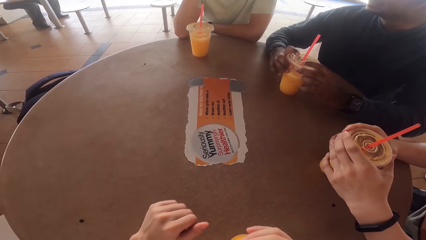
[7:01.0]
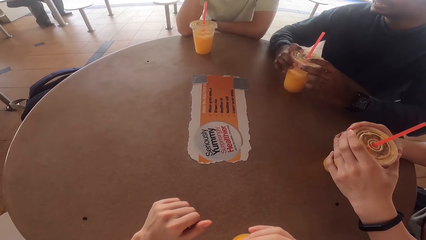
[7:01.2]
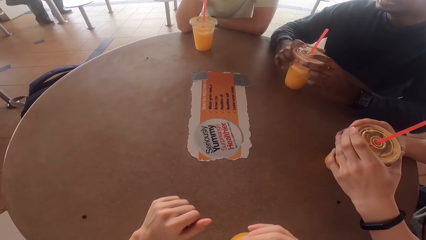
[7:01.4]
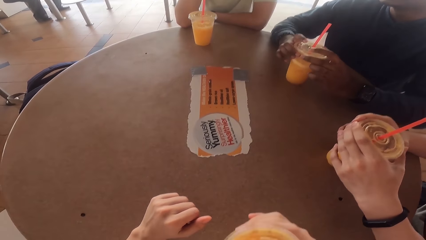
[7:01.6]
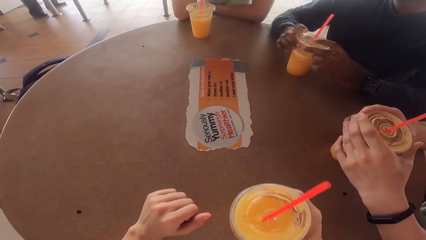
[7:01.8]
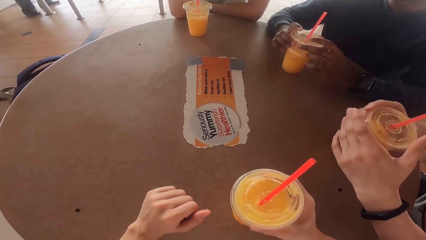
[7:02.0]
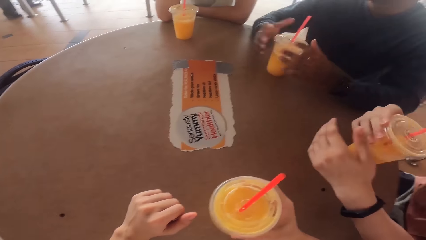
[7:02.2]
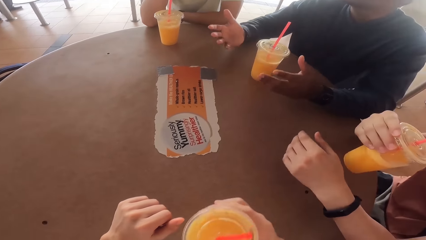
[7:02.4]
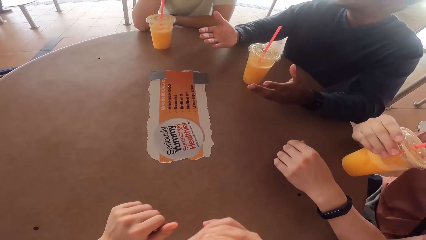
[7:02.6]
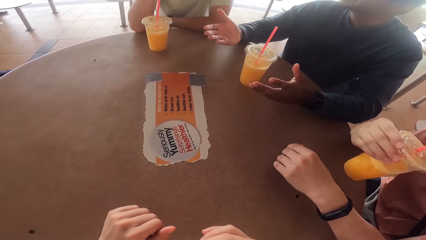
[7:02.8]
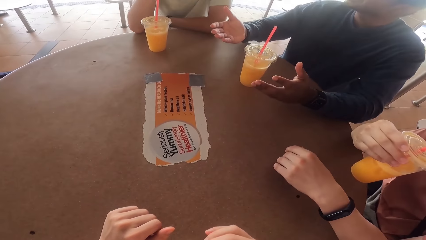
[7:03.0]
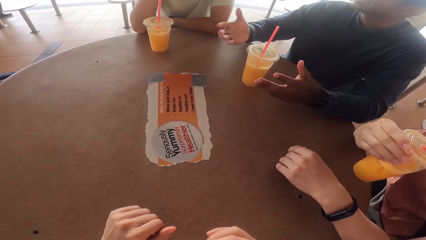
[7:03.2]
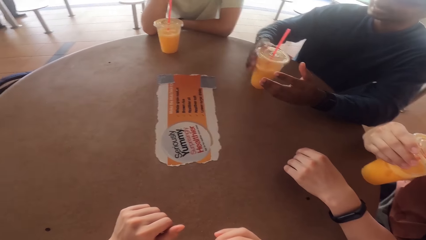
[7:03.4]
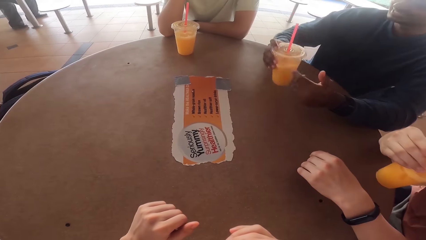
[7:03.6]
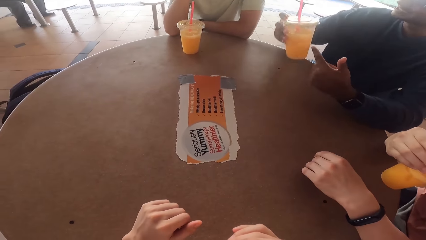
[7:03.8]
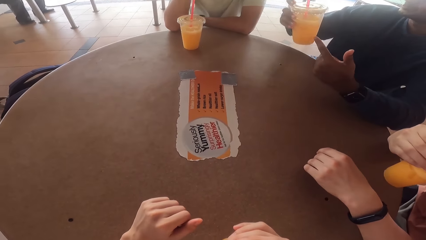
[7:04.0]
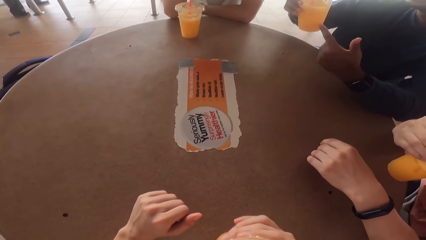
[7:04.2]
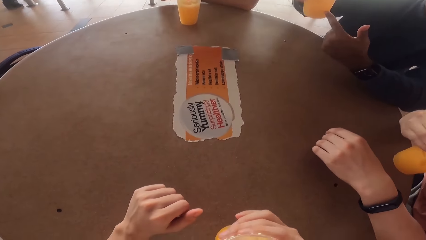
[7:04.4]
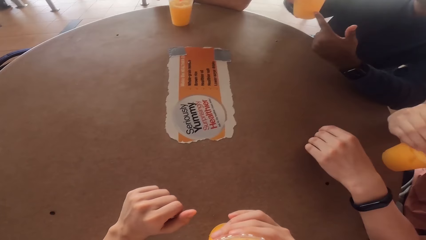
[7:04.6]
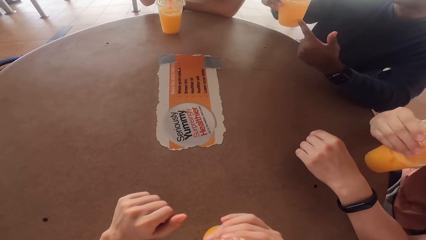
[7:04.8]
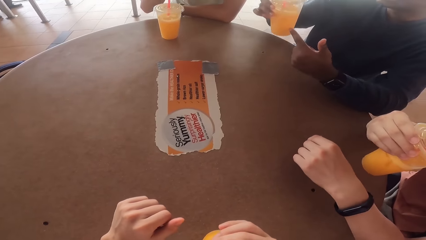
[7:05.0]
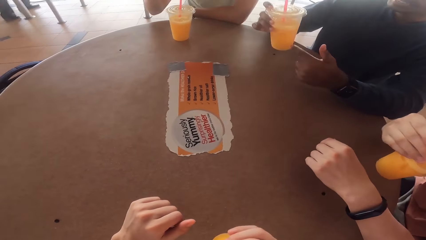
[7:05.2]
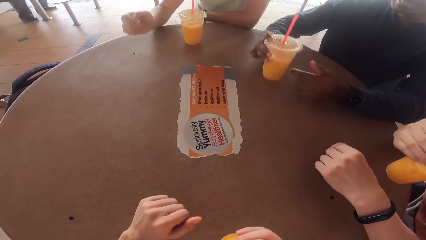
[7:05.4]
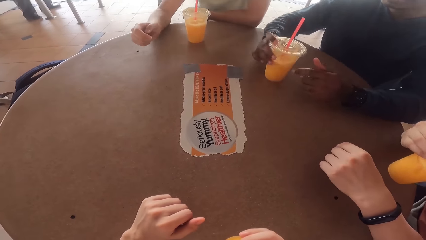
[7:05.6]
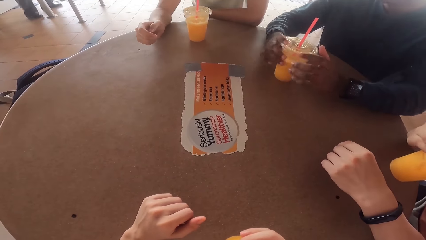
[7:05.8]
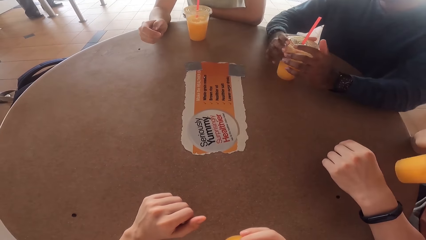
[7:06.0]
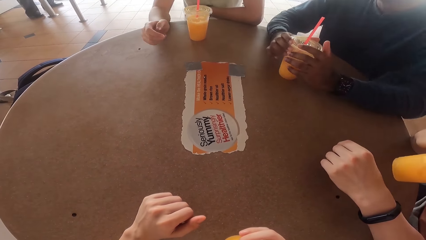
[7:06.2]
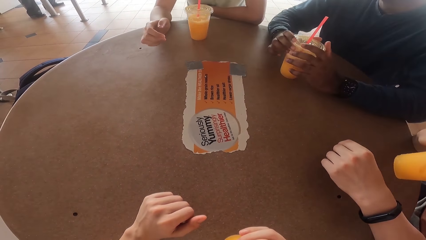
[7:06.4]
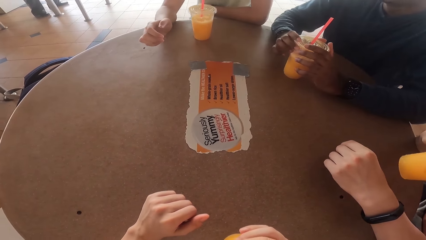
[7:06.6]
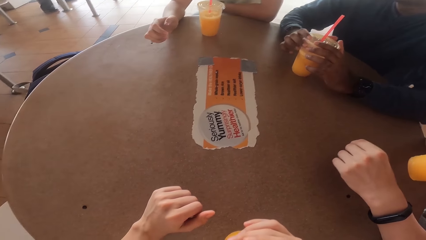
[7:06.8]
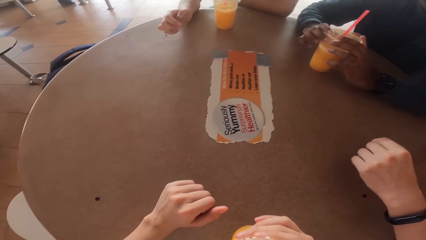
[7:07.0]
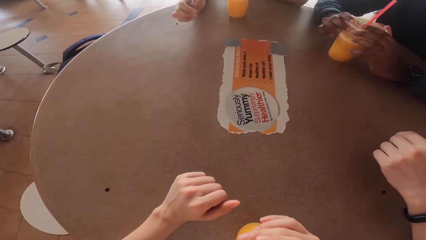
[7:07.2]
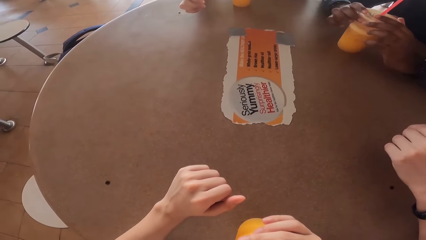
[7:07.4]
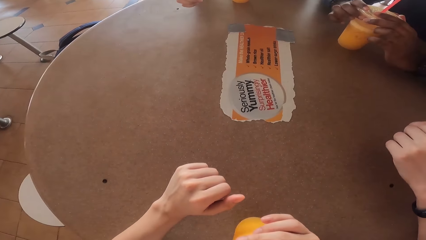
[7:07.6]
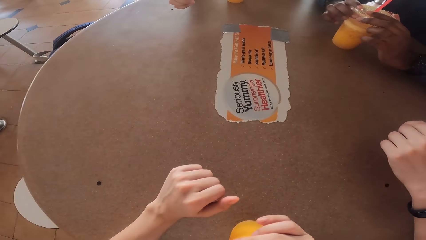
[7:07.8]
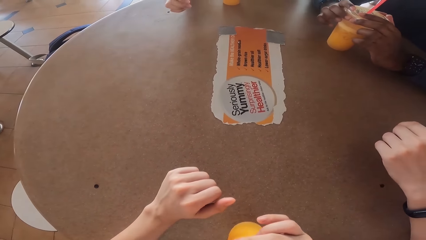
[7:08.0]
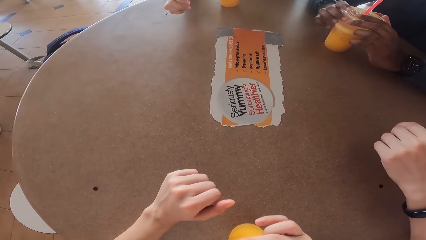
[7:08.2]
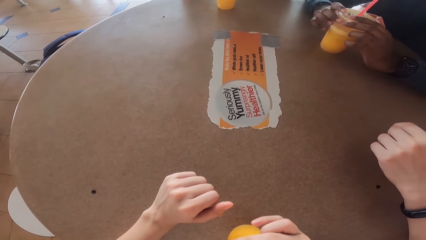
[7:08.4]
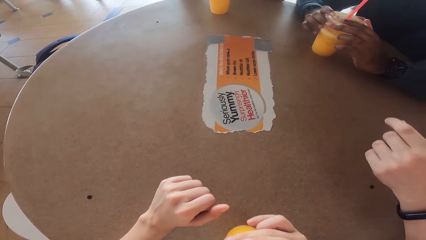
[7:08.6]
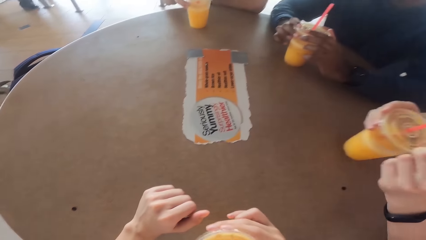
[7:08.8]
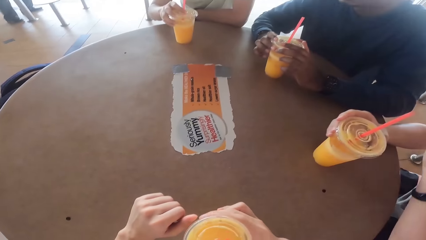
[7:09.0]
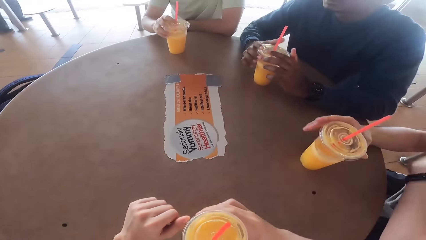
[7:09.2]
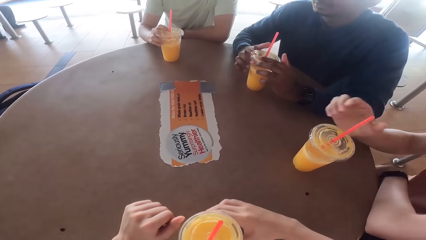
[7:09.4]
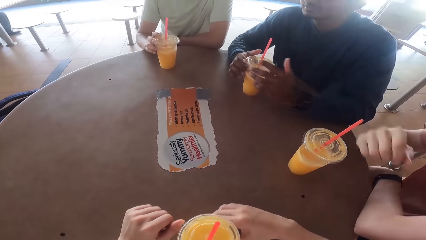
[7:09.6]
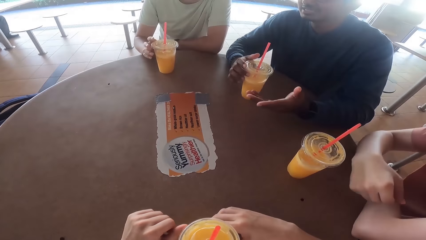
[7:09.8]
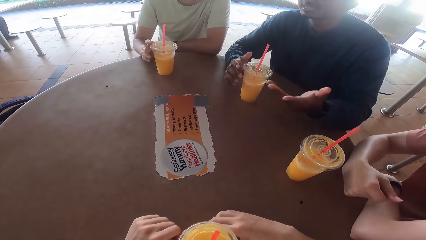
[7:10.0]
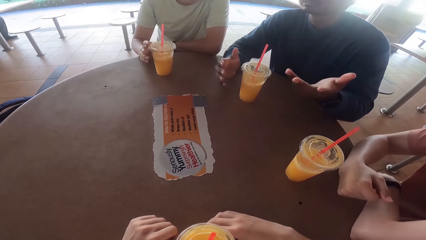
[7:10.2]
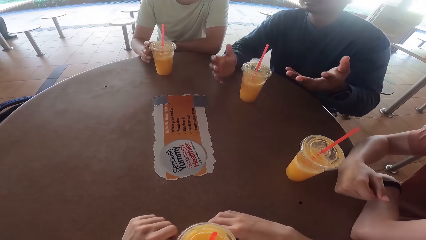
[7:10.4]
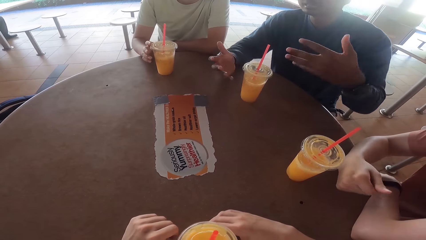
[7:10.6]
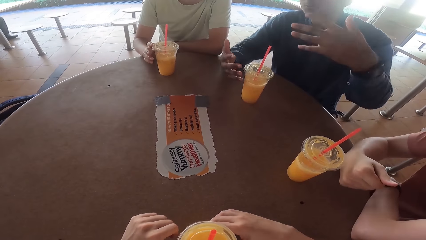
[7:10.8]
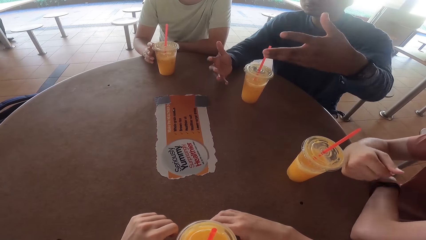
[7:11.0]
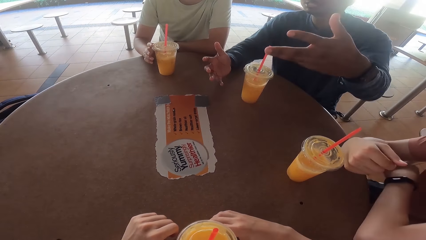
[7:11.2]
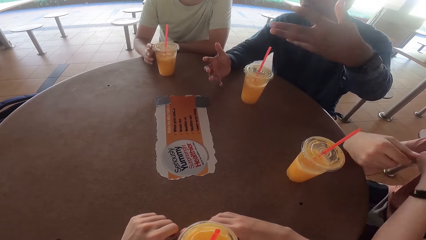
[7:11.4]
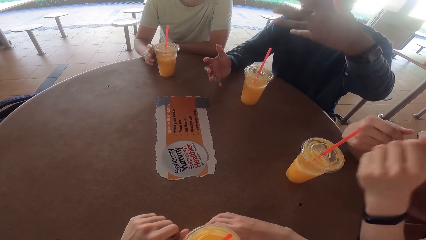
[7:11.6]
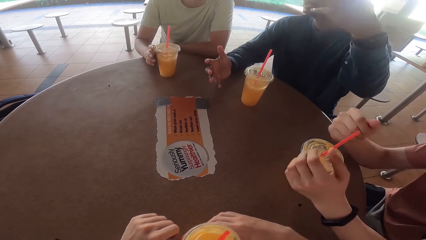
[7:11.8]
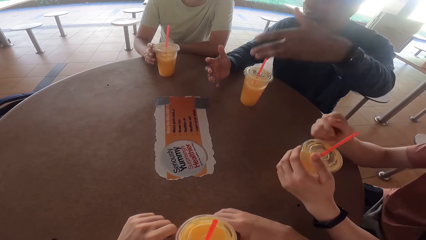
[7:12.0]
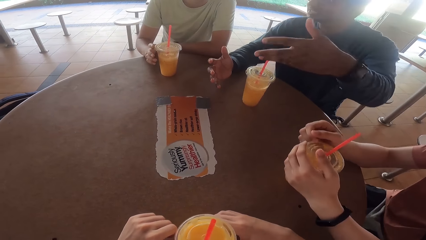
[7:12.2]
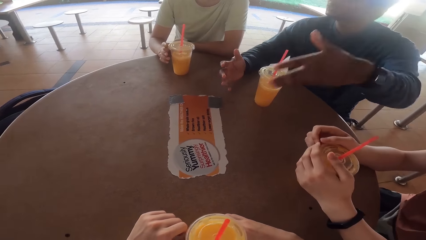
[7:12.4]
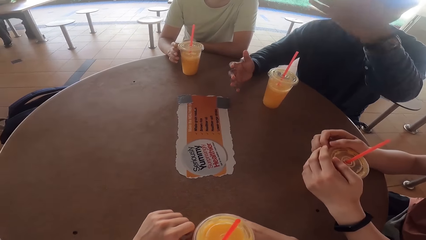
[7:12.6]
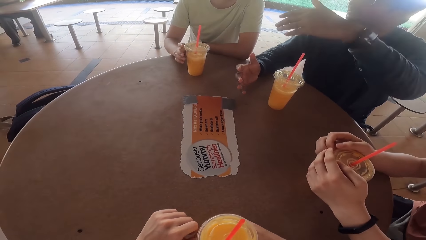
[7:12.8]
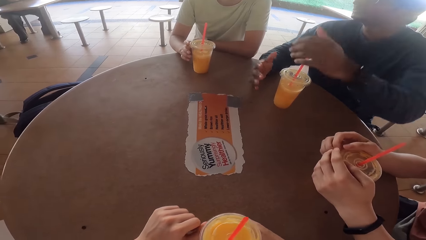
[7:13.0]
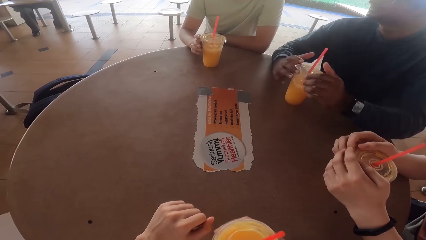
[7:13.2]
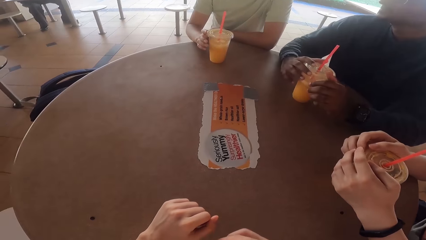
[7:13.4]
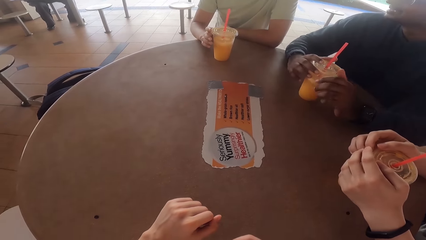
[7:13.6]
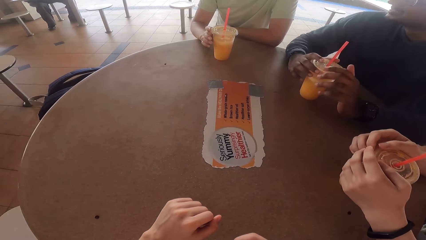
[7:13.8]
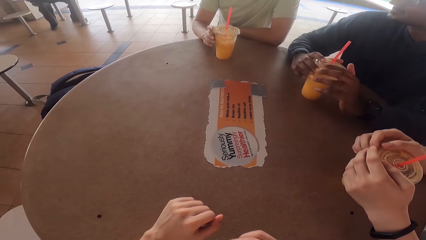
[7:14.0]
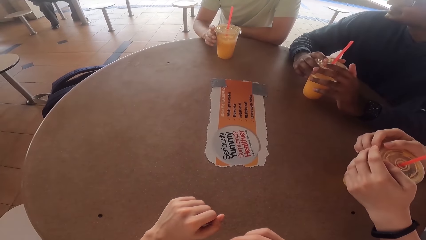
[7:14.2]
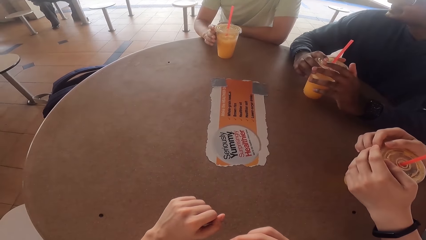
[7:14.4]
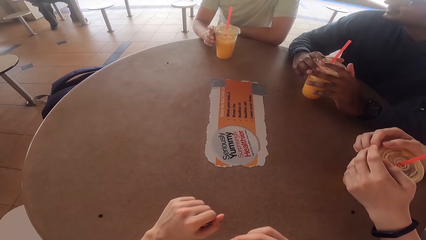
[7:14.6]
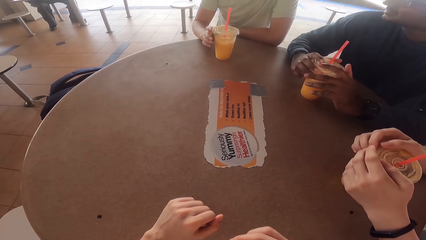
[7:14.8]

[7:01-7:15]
A person drinks the juice. Another person uses gestures to explain. The first person holds his cup with both hands. The other person holds his cup with both hands.

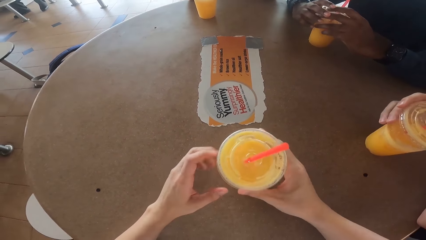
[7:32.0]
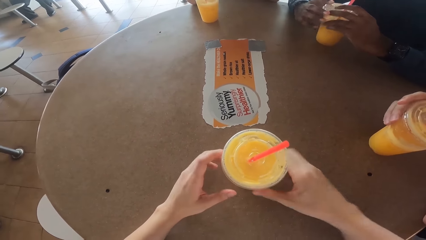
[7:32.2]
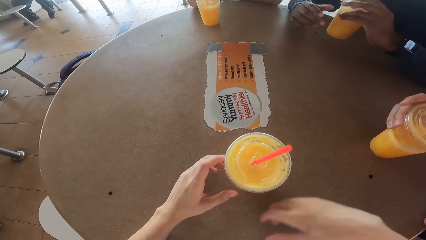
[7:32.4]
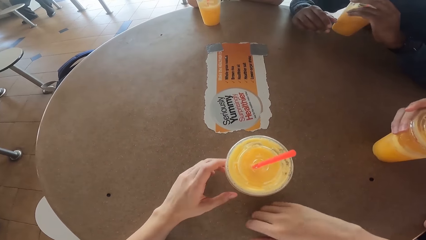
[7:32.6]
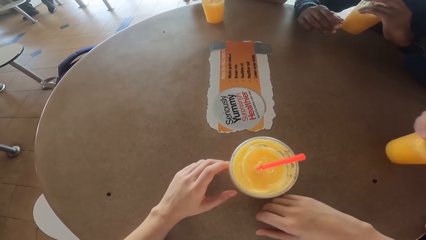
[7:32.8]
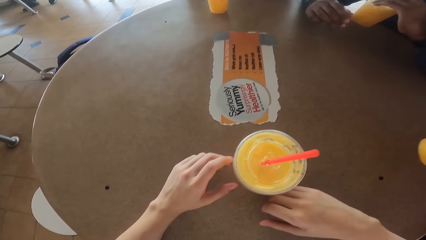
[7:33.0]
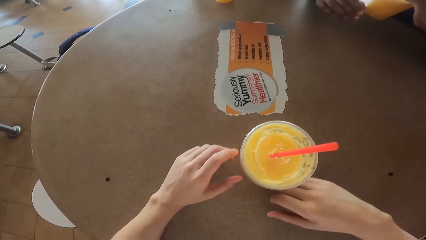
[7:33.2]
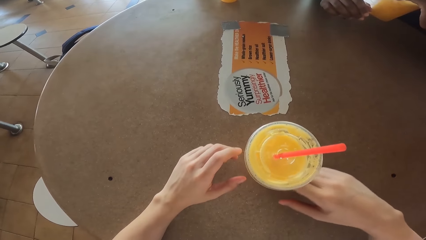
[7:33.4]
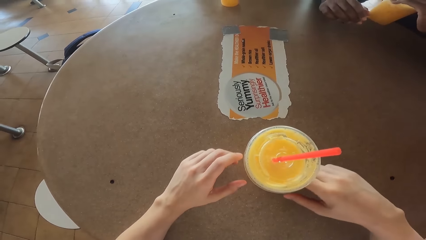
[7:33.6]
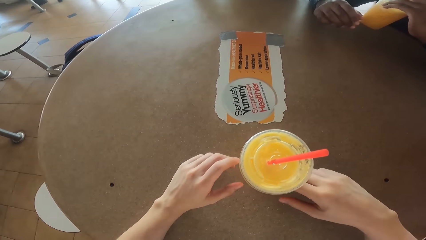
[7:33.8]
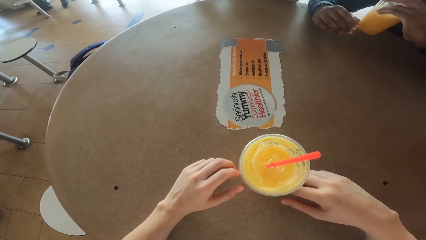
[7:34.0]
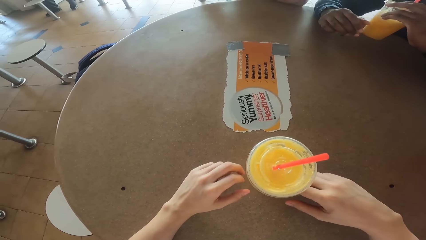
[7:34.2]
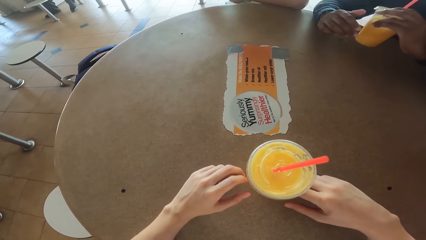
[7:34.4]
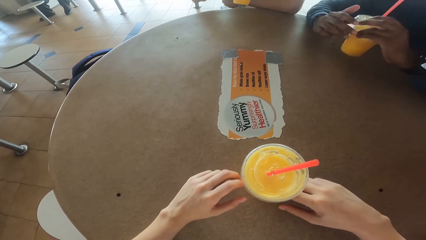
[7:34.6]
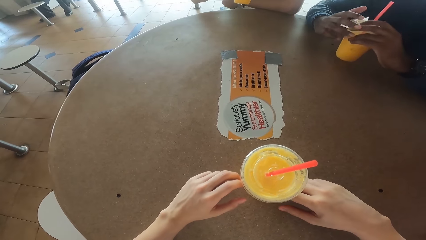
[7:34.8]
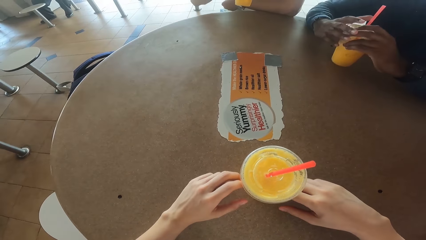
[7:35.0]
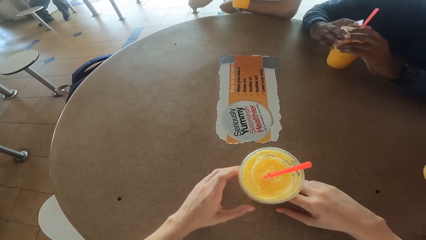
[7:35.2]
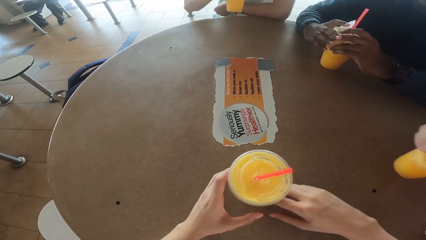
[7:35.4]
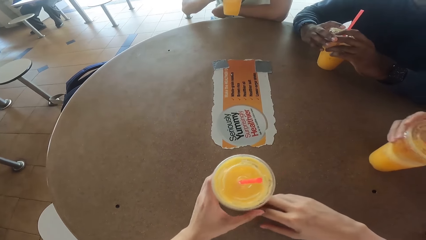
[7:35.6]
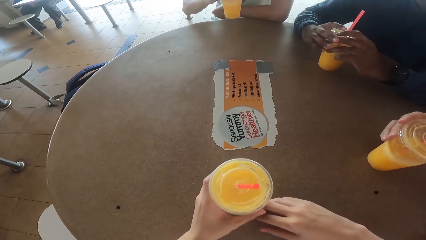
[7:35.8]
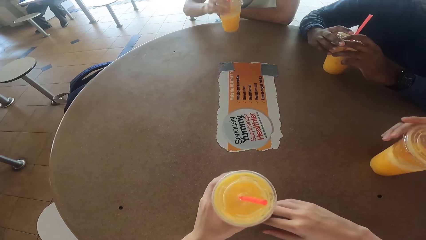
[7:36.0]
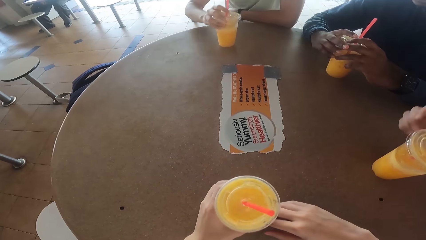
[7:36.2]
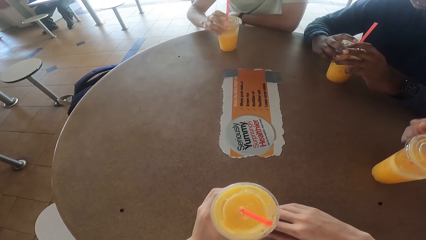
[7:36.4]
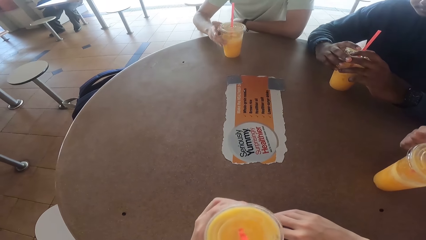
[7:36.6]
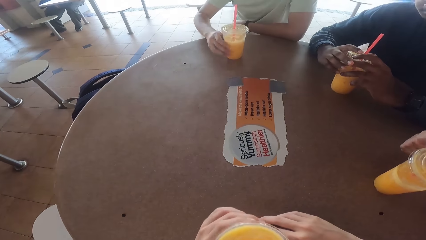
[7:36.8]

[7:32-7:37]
The camera wearer puts the juice on the table. A person drinks the juice. The camera wearer drinks the juice.
